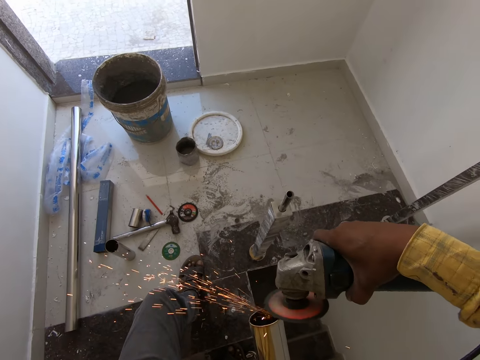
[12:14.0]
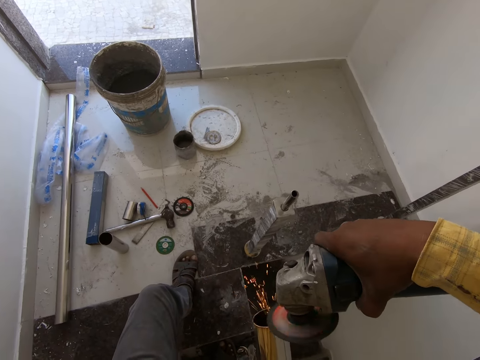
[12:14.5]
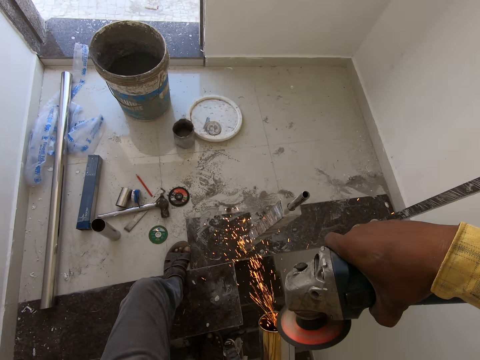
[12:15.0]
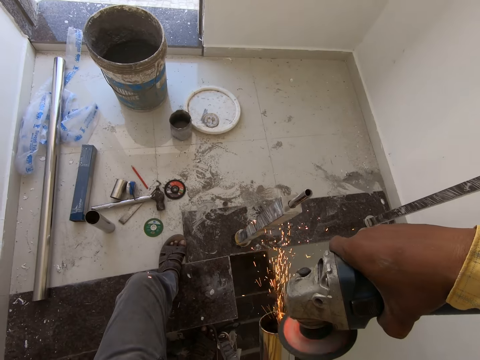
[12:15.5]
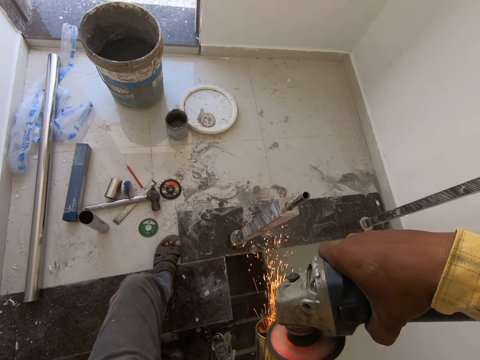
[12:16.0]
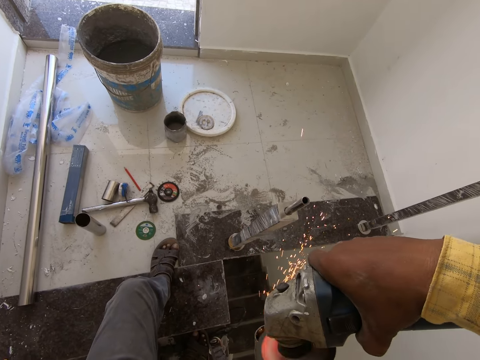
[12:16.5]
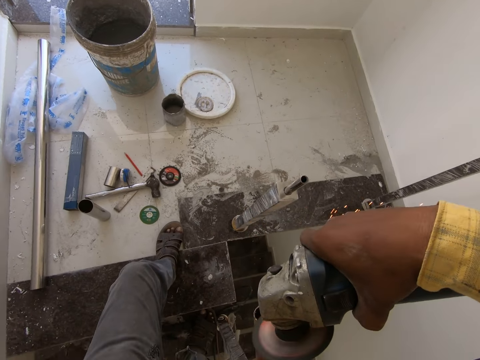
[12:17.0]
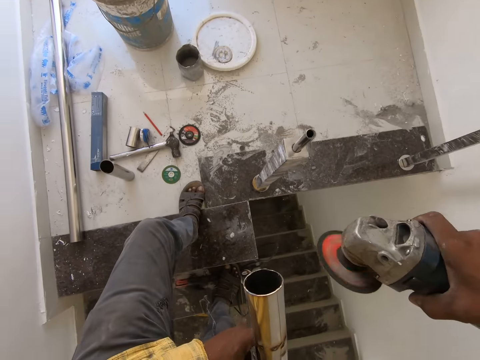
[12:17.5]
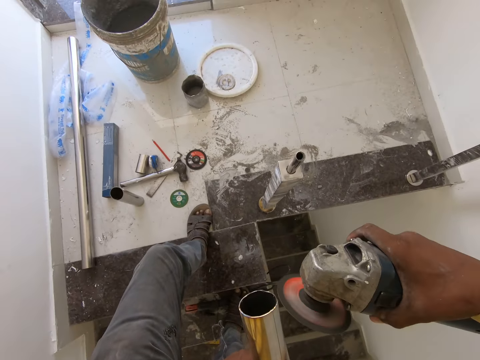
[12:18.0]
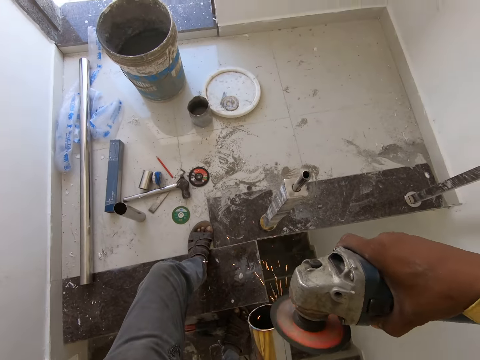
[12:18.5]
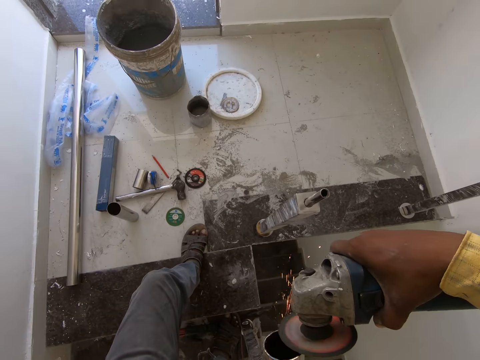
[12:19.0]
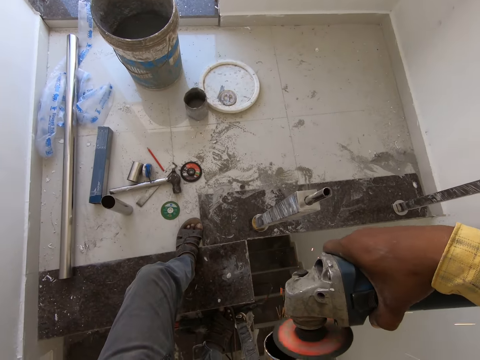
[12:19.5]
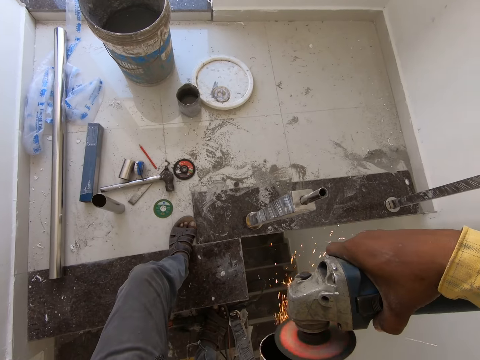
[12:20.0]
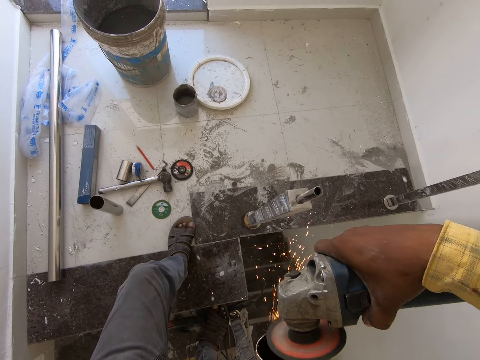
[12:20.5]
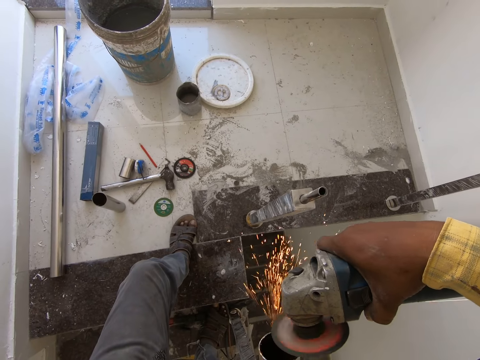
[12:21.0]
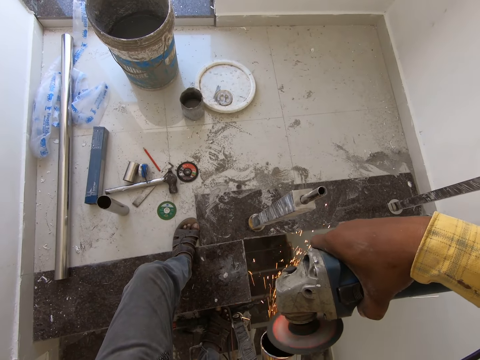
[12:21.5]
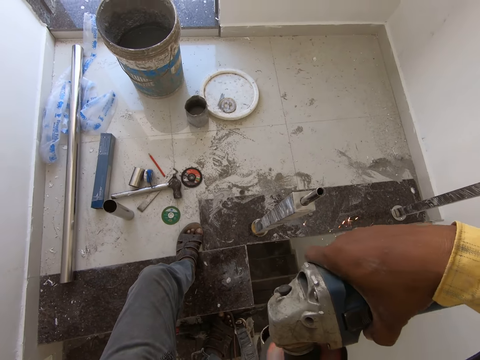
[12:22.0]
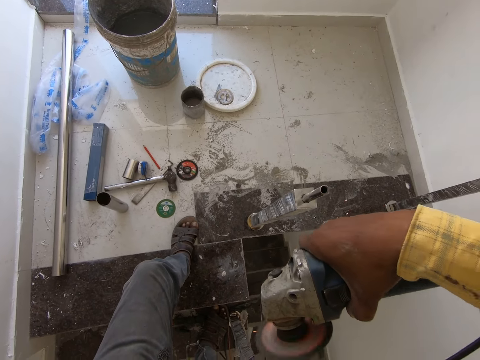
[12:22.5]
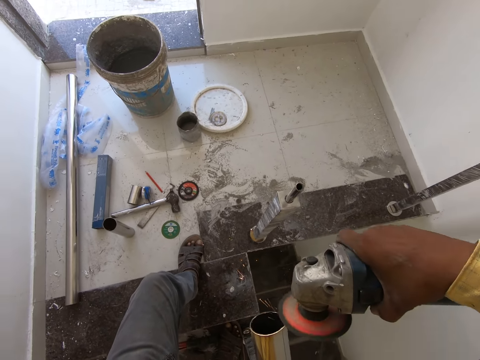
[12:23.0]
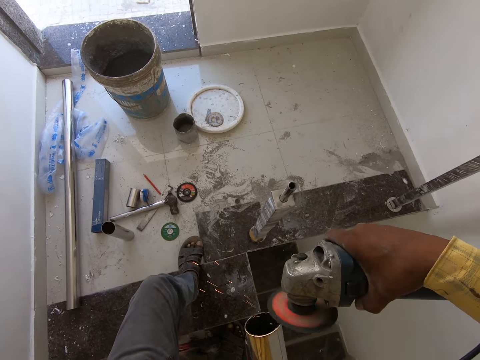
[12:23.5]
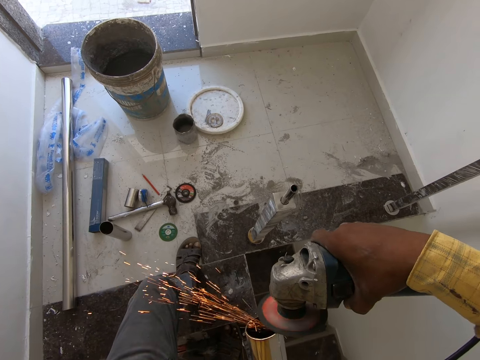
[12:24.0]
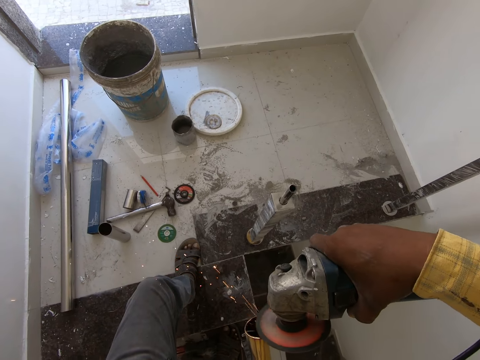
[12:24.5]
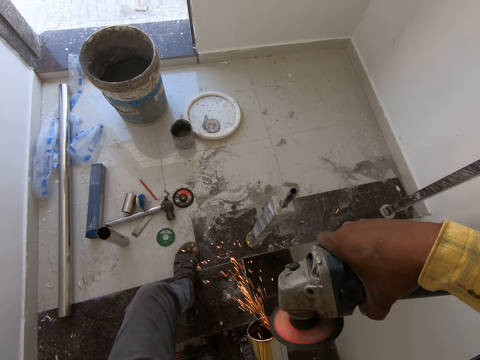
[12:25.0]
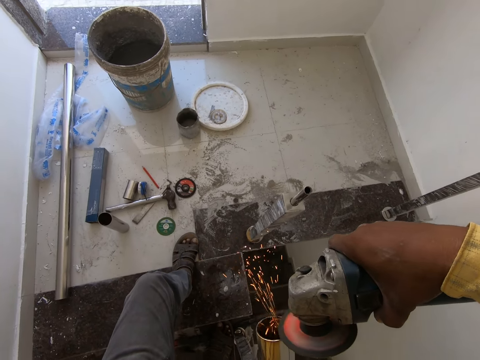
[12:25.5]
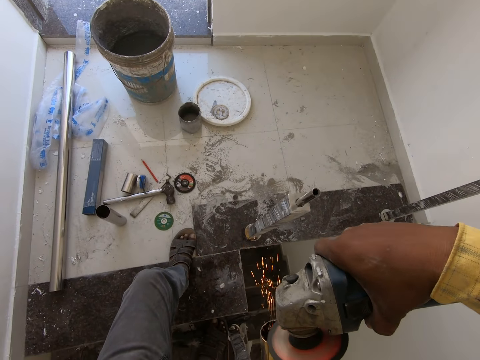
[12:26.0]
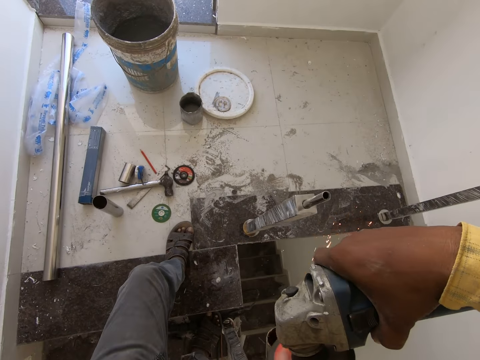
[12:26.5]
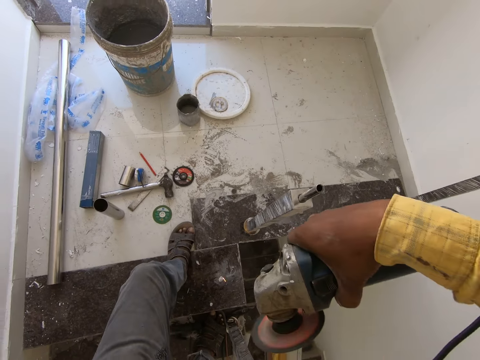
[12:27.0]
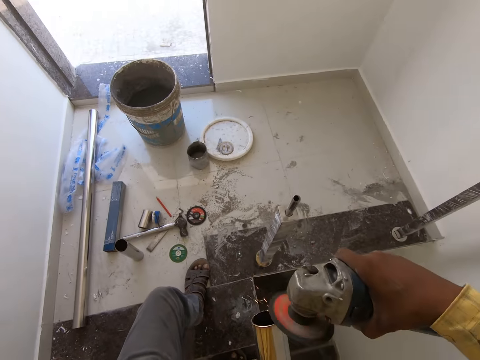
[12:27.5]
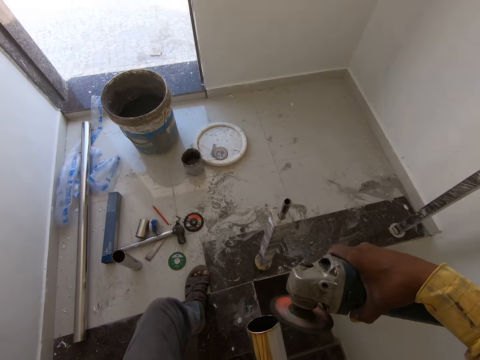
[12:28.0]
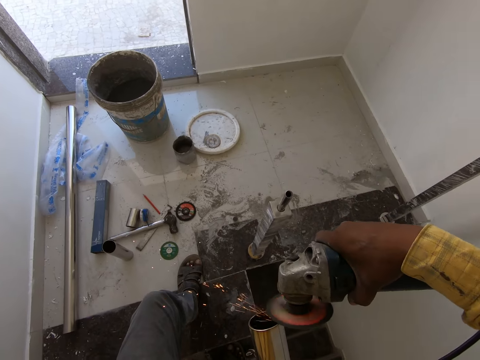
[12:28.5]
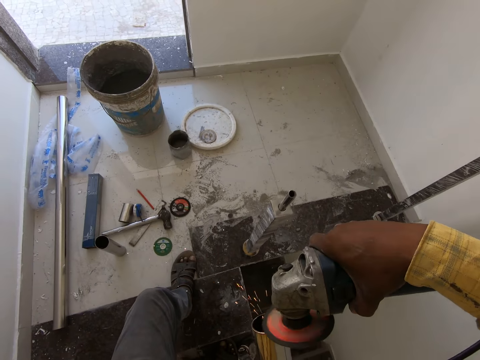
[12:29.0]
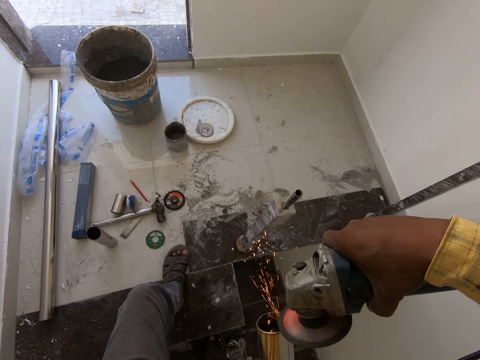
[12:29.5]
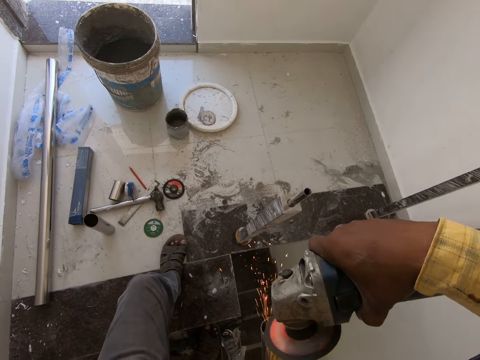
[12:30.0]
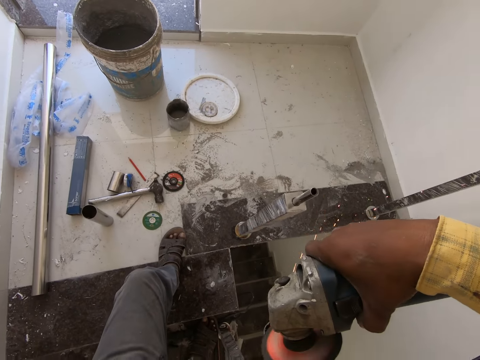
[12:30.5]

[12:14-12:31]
The camera wearer holds a grinding machine. They level a metal pipe. They hold the grinding machine.

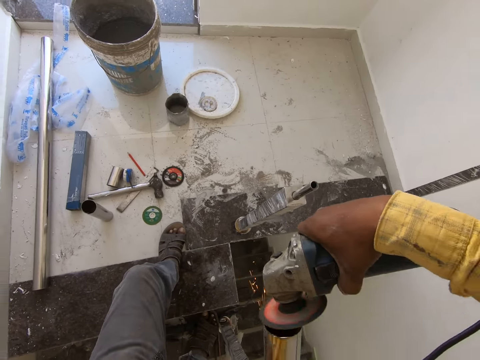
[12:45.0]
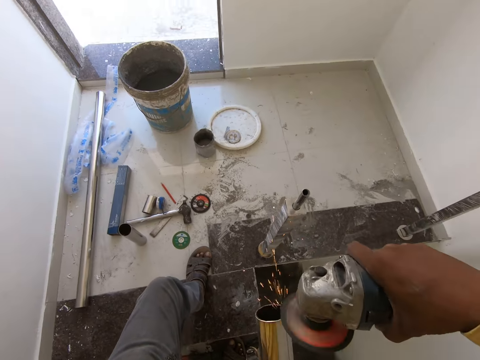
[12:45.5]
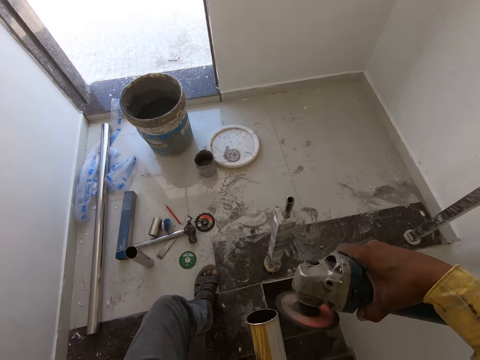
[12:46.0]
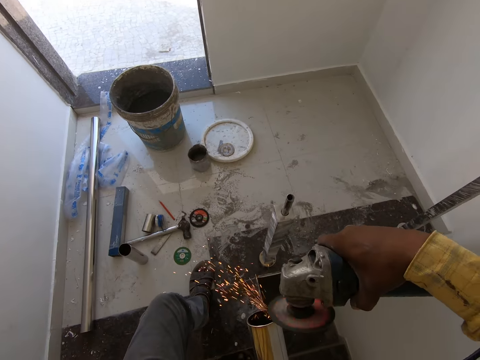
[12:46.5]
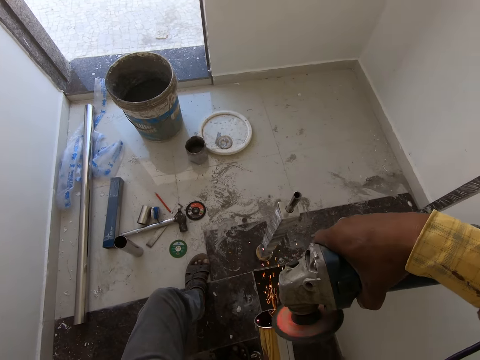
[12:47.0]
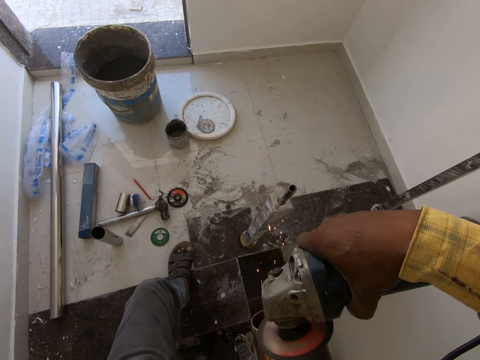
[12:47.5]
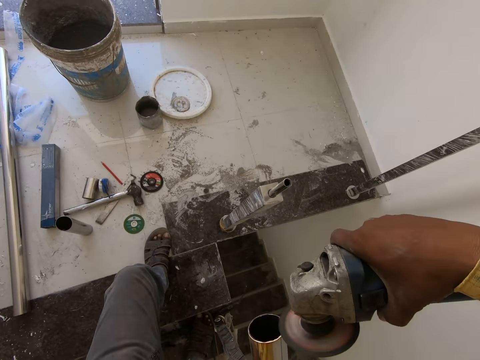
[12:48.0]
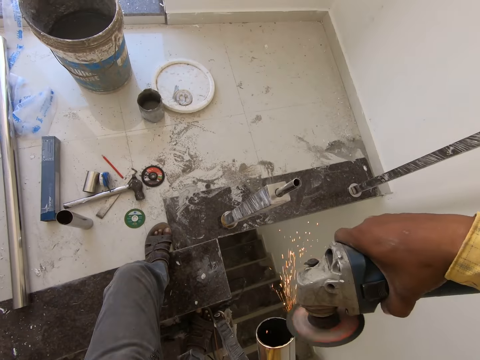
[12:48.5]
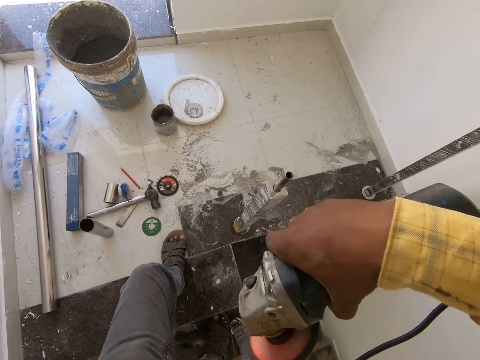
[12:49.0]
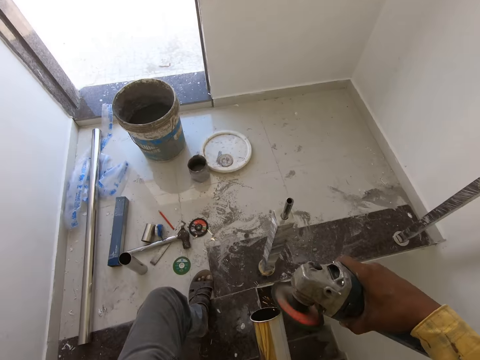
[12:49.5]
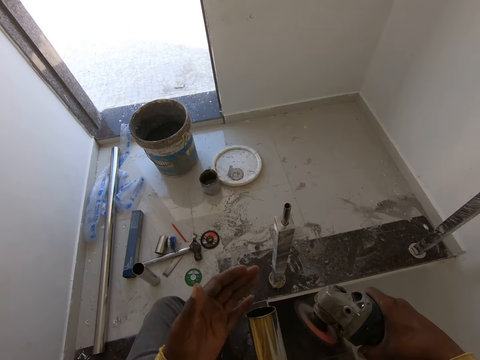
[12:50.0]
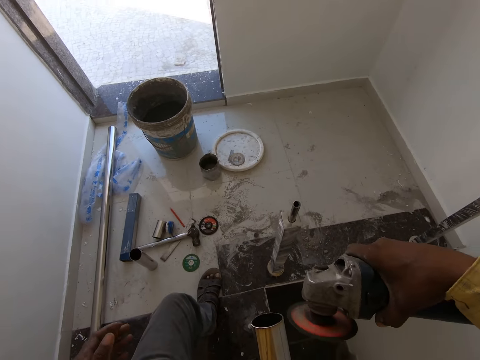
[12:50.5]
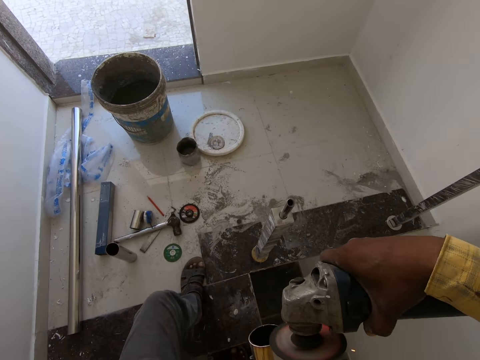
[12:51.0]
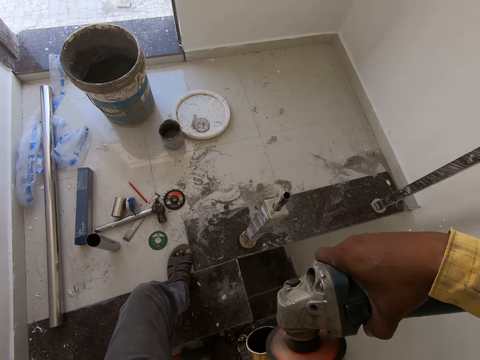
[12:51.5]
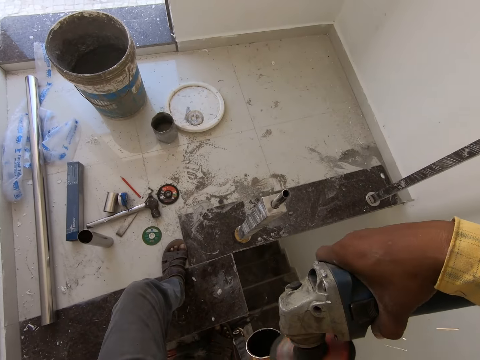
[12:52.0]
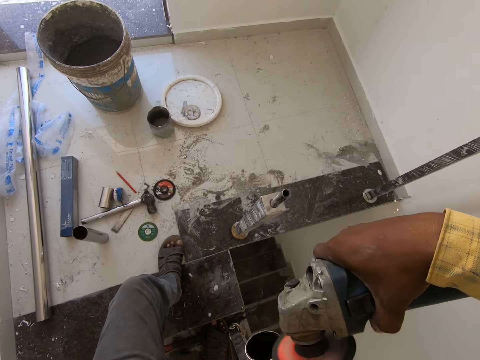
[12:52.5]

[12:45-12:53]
The camera wearer holds the grinding machine. He cleans the other steel with his left hand. He shaves the other steel with an angle grinder.

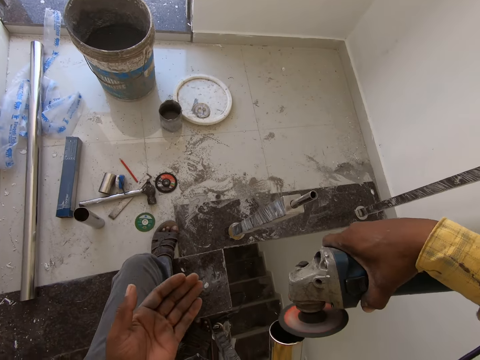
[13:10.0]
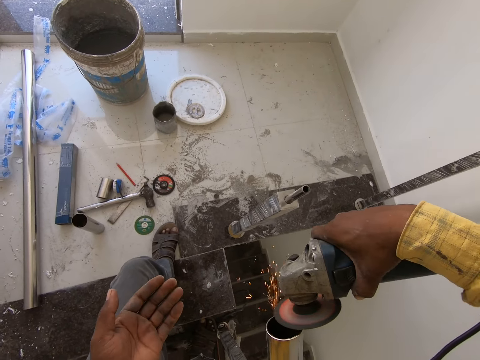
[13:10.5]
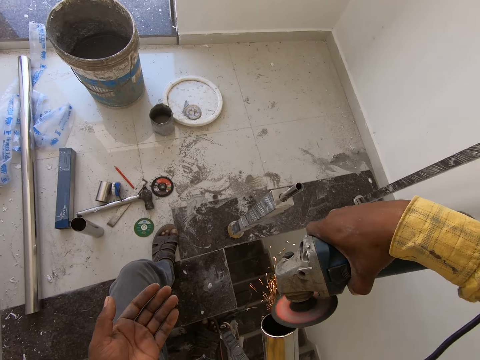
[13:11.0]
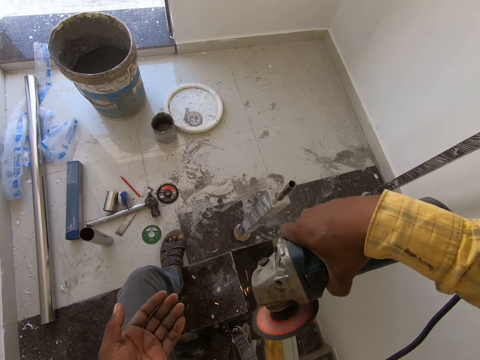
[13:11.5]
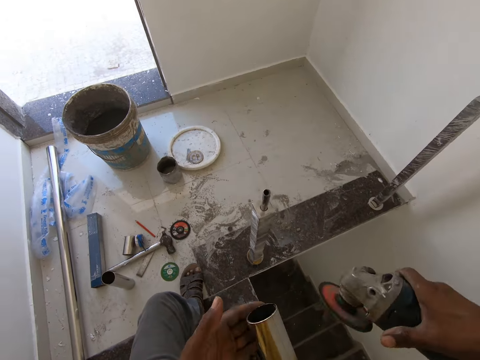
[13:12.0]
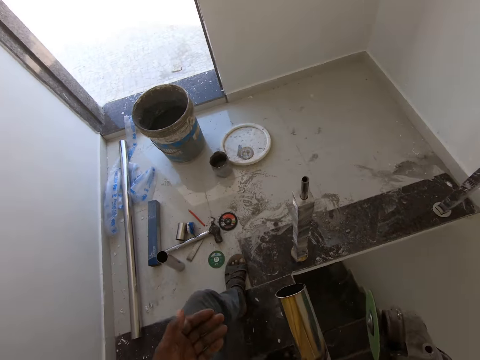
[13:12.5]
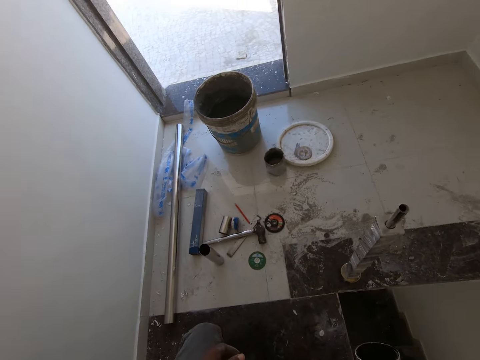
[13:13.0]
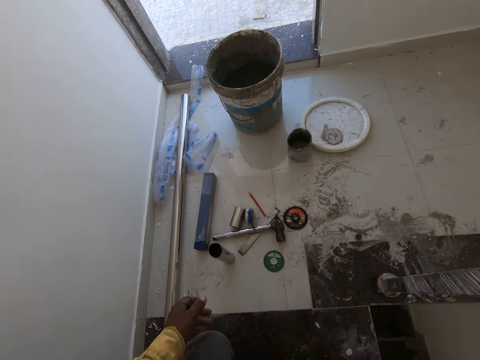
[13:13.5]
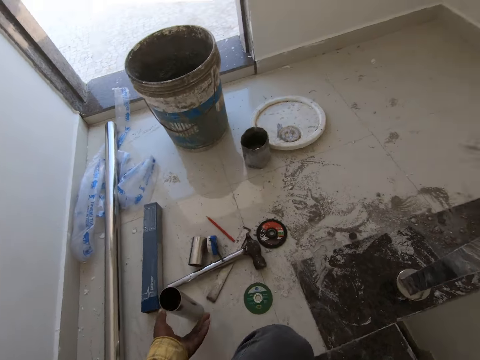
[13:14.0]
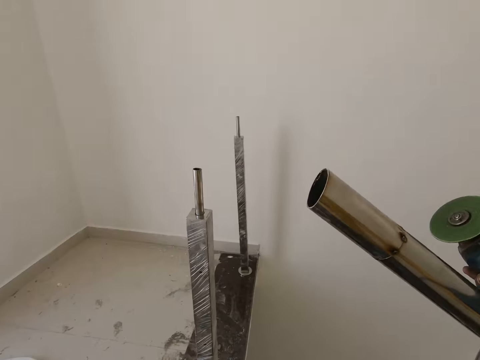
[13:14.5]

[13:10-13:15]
The camera wearer shaves the other steel with an angle grinder. He cleans the other steel with his left hand. He picks up the steel from the floor with his left hand.
